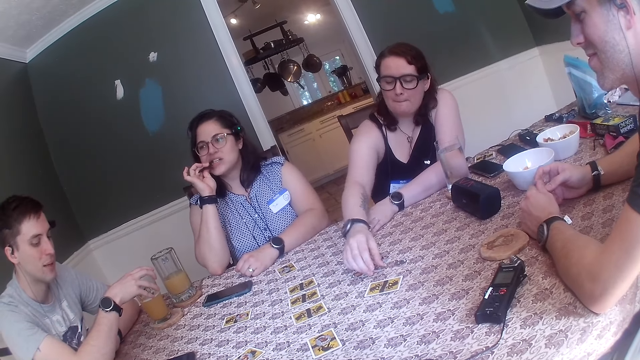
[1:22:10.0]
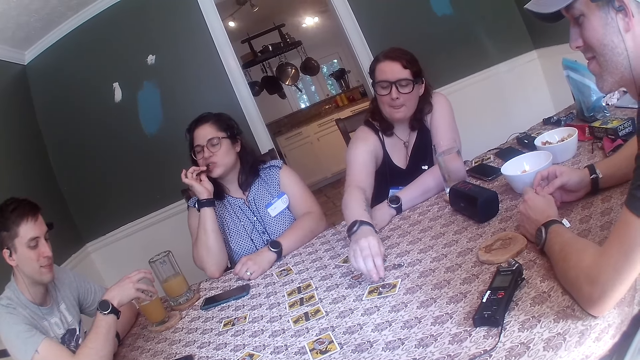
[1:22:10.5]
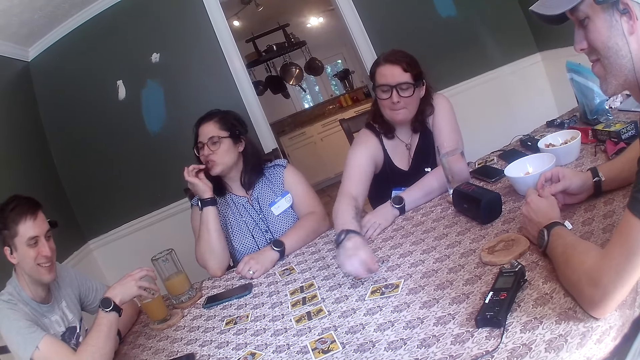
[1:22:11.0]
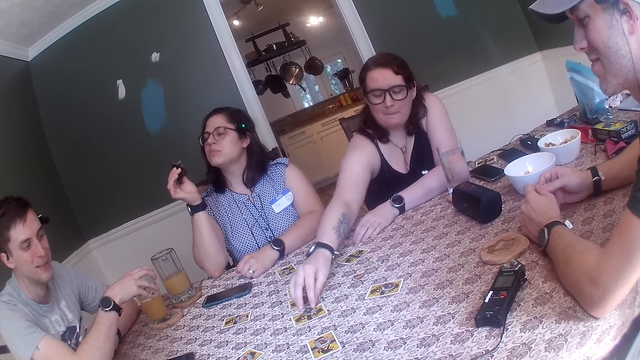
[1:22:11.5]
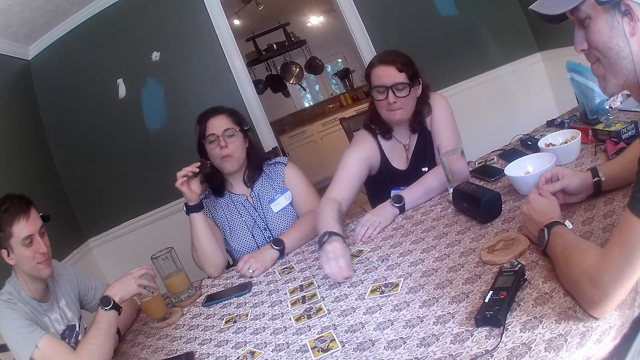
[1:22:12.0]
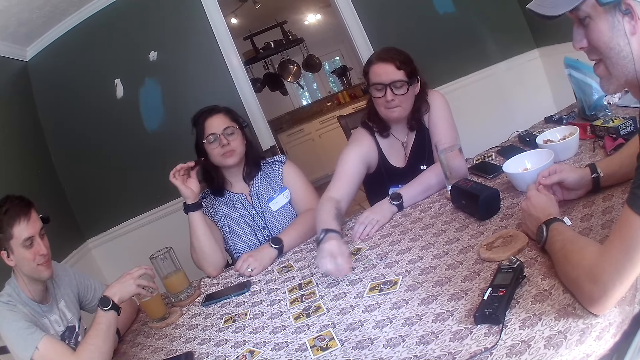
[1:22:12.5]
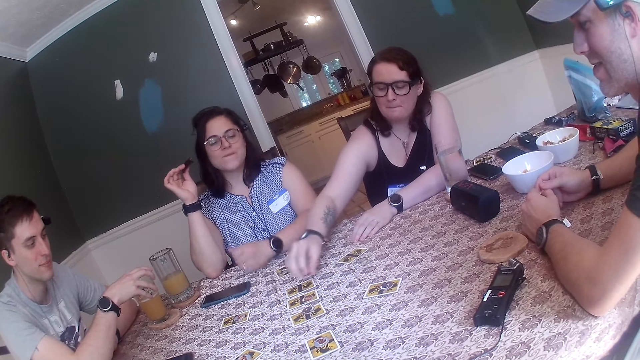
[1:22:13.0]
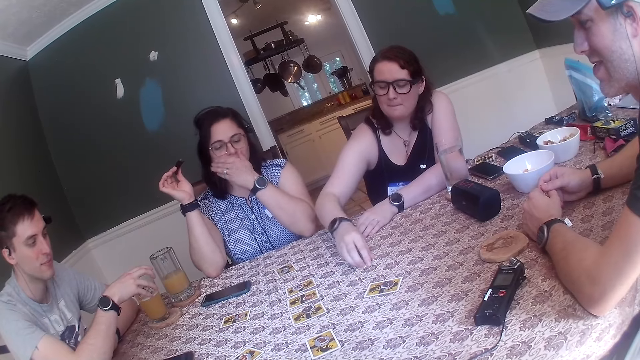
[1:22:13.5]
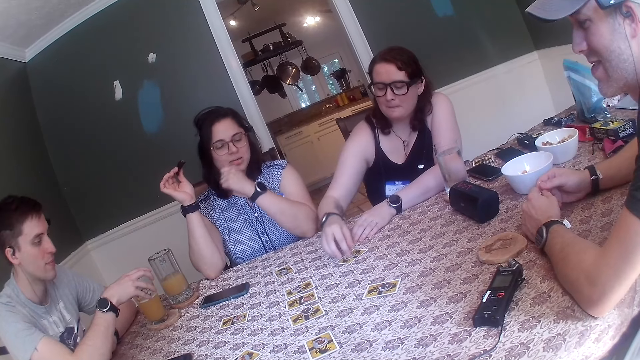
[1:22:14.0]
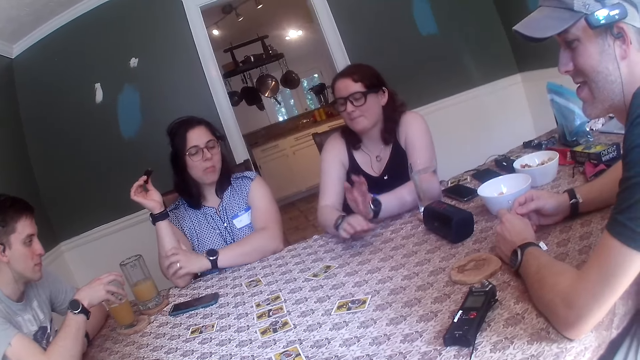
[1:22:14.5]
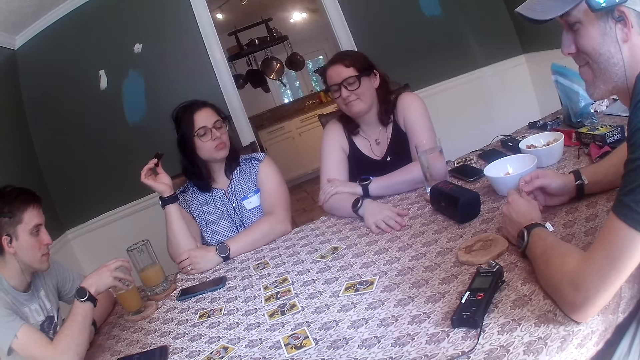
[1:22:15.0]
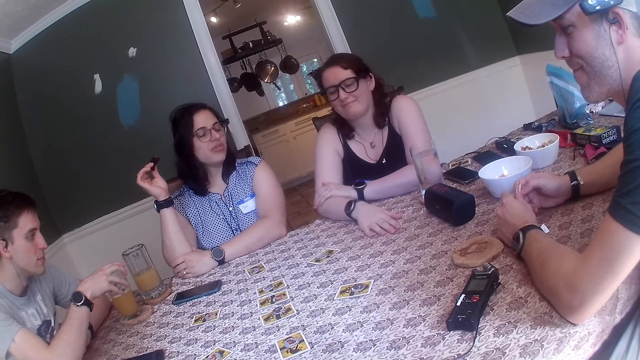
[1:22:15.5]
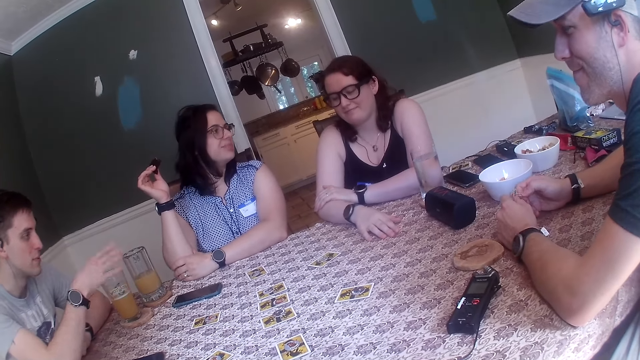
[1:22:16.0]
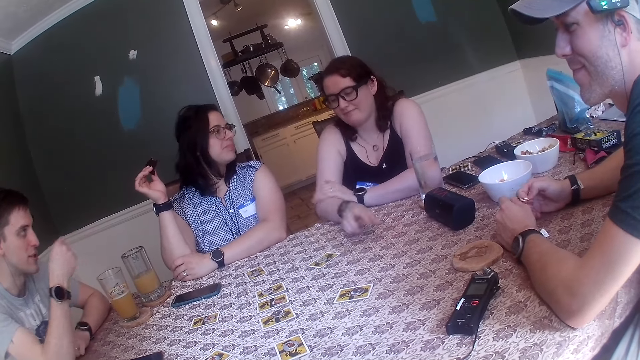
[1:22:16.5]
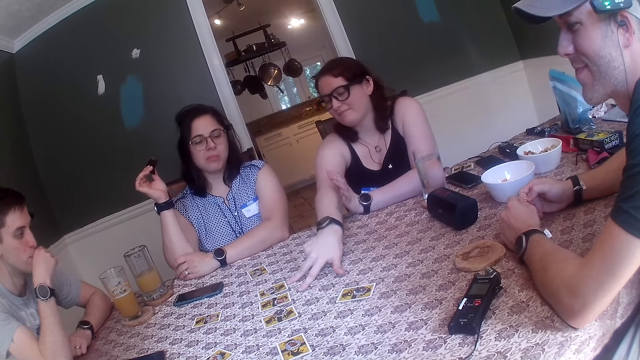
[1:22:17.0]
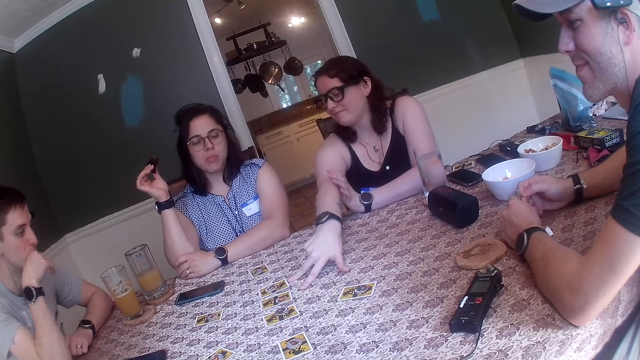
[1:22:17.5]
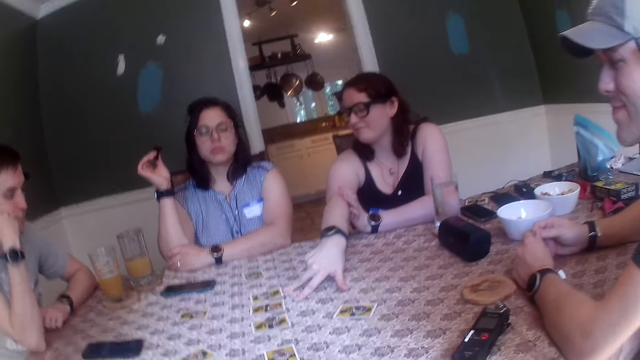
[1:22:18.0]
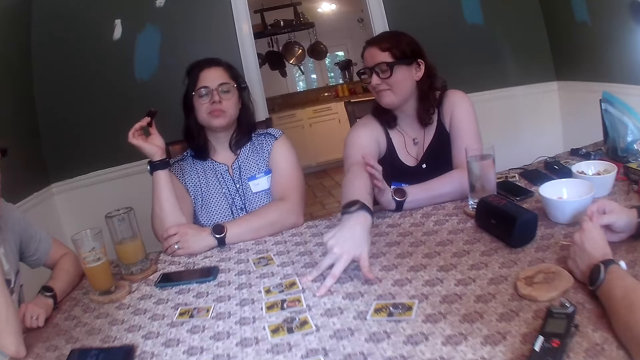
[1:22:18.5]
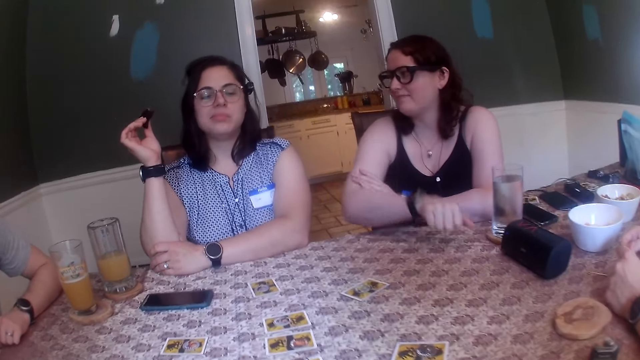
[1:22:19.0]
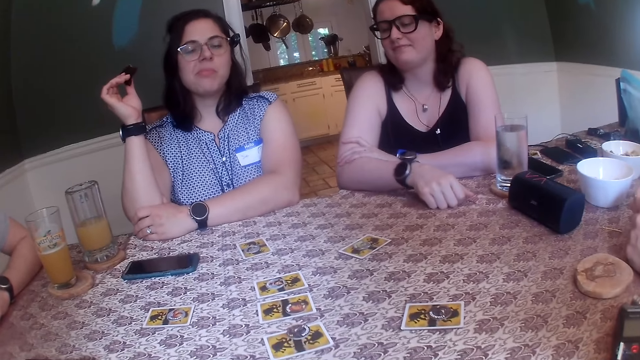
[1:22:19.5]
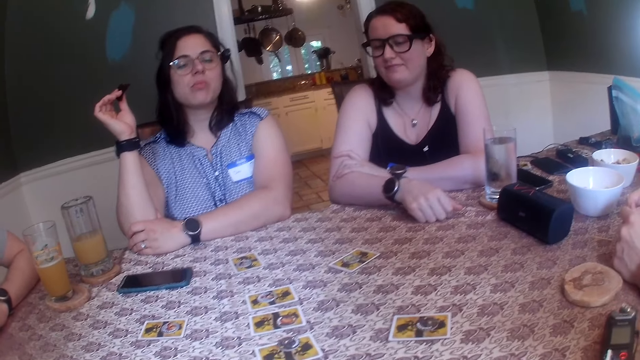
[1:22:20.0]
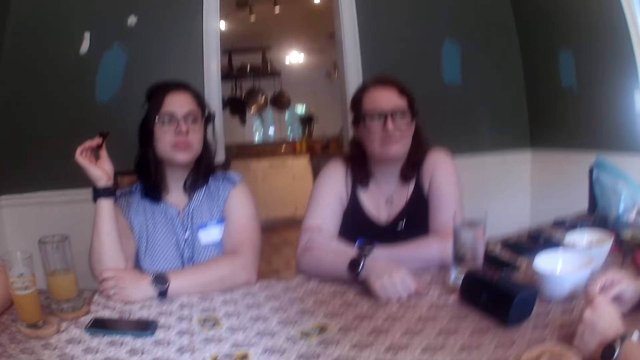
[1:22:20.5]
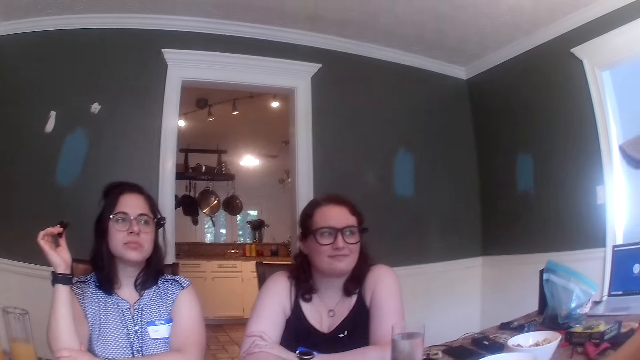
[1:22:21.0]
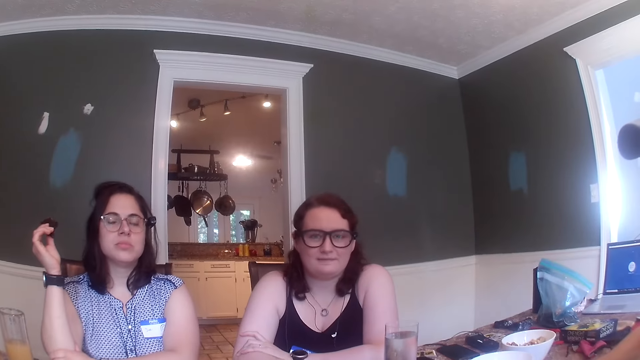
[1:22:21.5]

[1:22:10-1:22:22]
A woman places the chip on a card on the table with her right hand. She picks a chip from the table with her right hand, moves some chips on the table with her right hand, and places the chip on the card on the table with her right hand. Another woman plays the card game. A third woman rubs her right hand with her left hand. A man removes his right hand from the glass of juice that is on the table. A fourth woman converses with the second woman. The first woman points at the cards on the table with her right fingers. The camera wearer looks at the table.

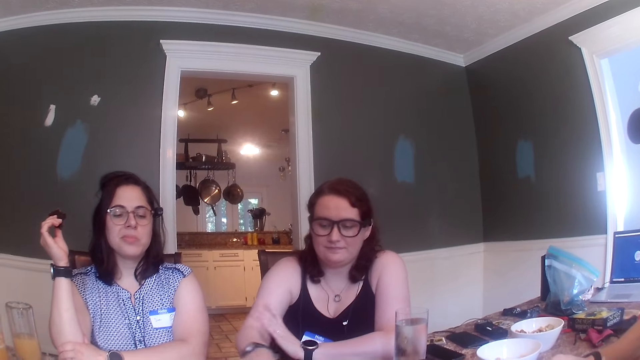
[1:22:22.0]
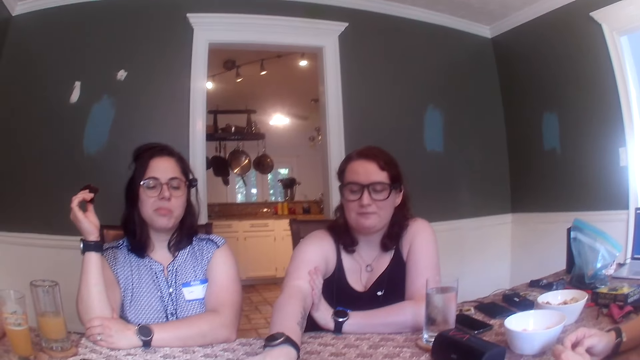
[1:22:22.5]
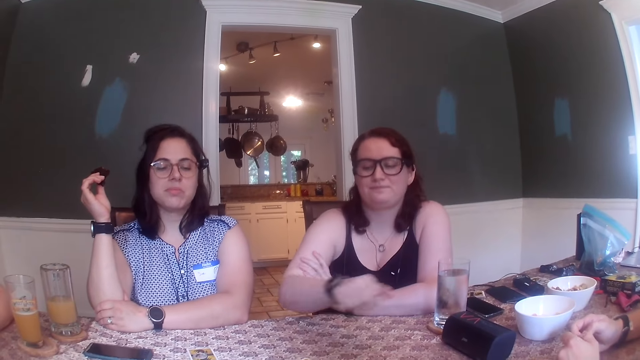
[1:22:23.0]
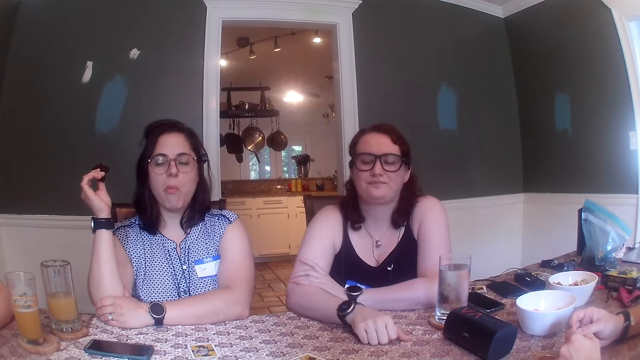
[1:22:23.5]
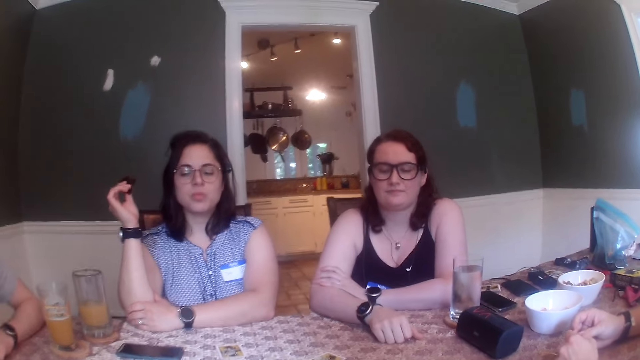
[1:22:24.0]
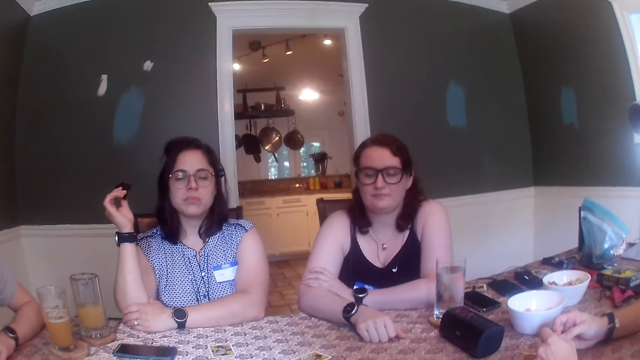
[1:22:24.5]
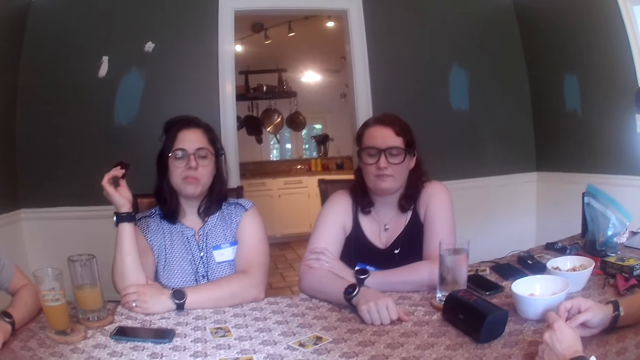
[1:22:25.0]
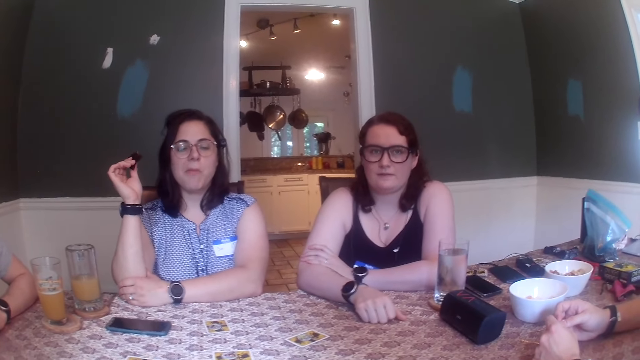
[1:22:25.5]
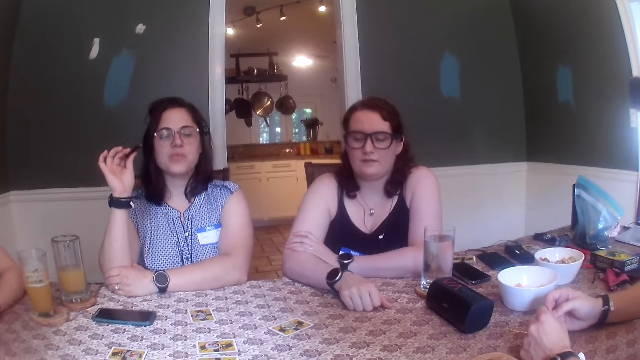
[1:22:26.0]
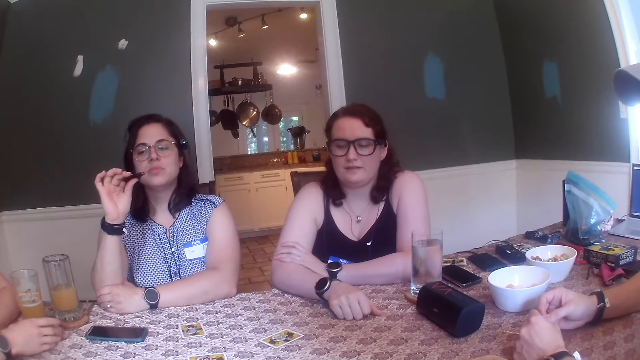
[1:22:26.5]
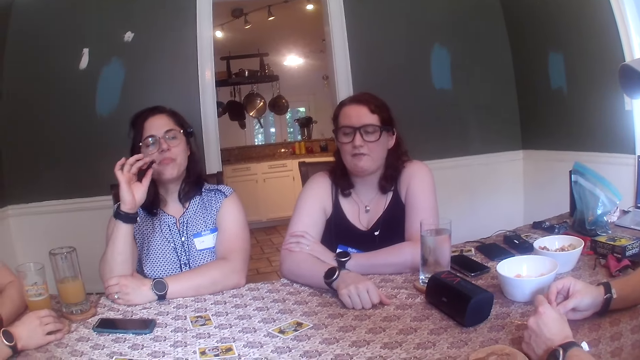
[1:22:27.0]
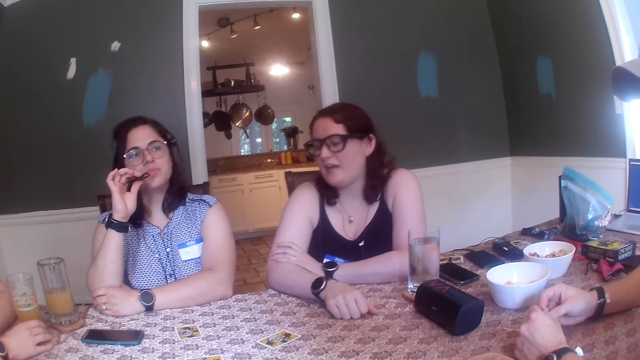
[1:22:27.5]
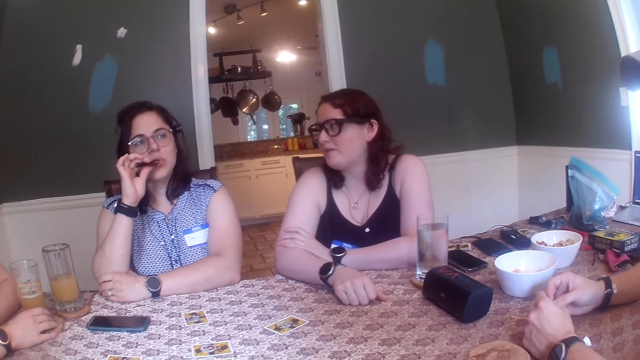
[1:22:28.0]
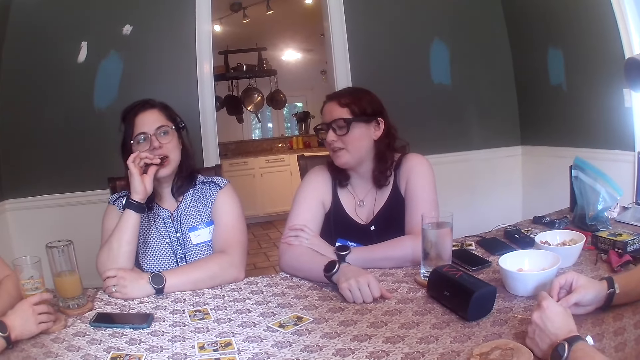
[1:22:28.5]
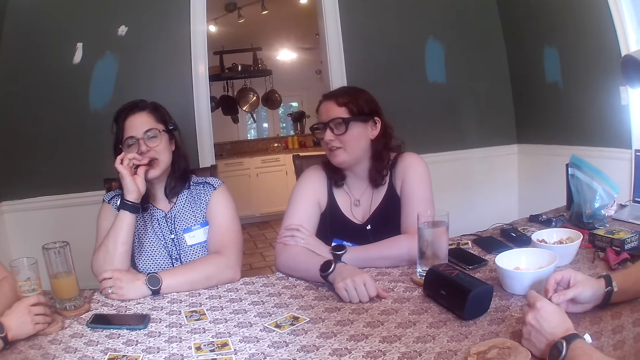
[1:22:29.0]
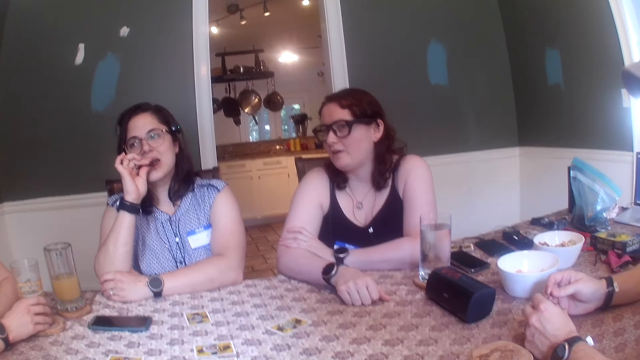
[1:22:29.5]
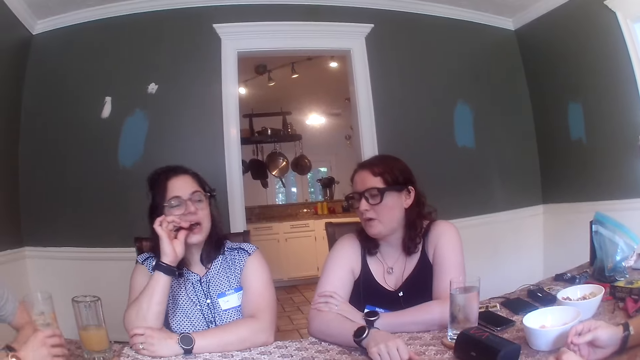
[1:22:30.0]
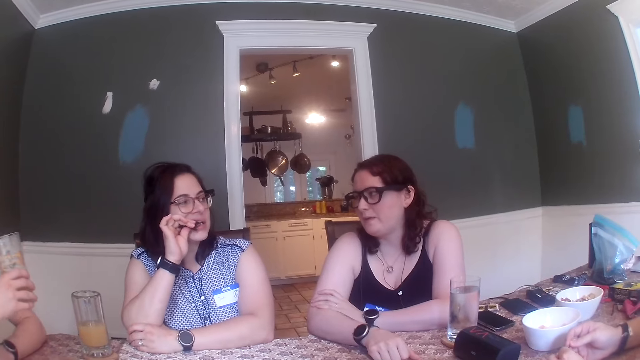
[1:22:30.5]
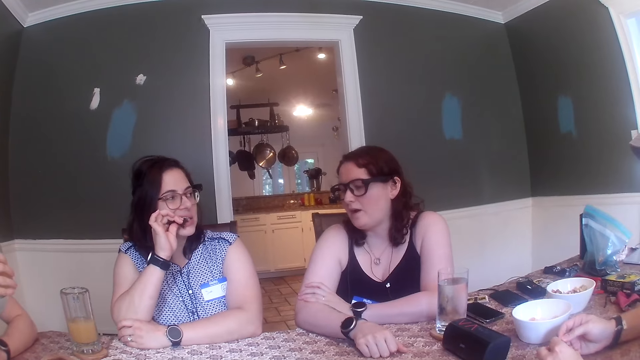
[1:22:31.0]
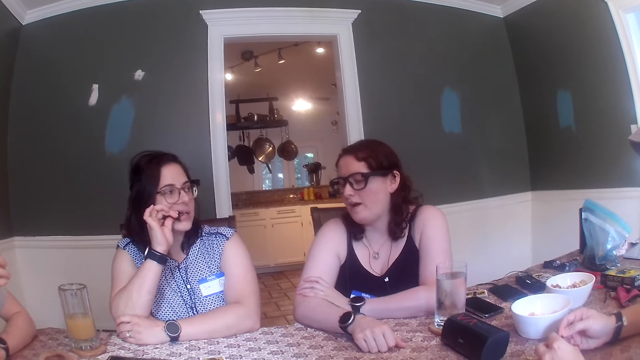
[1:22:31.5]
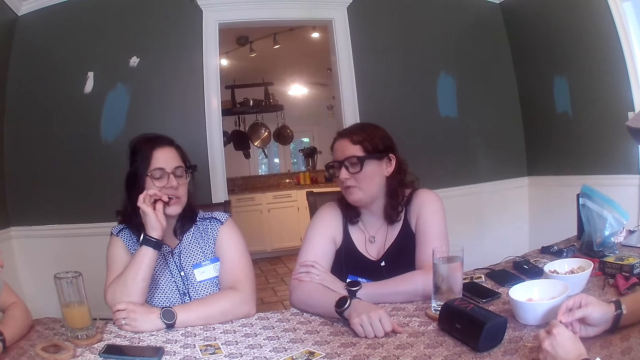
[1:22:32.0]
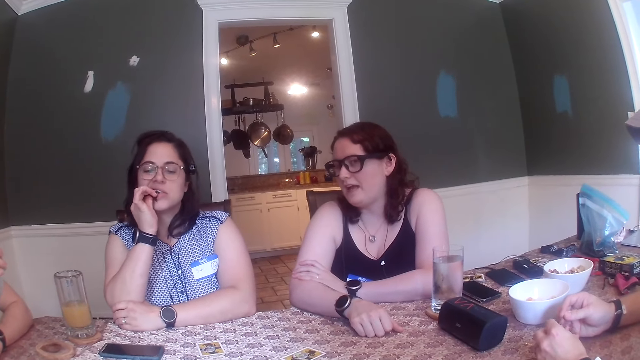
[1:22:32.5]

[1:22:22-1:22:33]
The camera wearer converses with a woman. They look at the table. A man places his hands on the coaster that is on the table. Another woman eats the biscuit in her right hand. The first woman converses with the camera wearer. The man picks the glass of juice from the table with his right hand.
